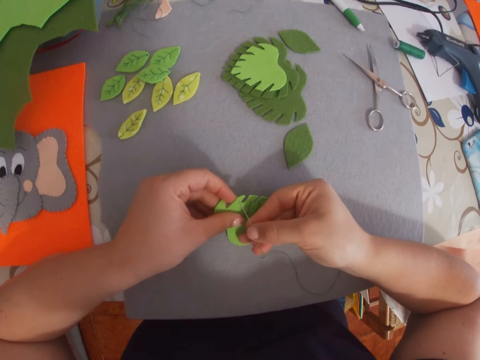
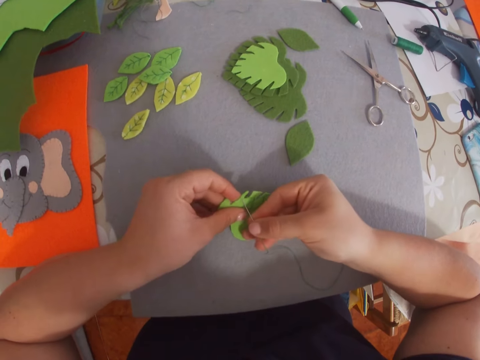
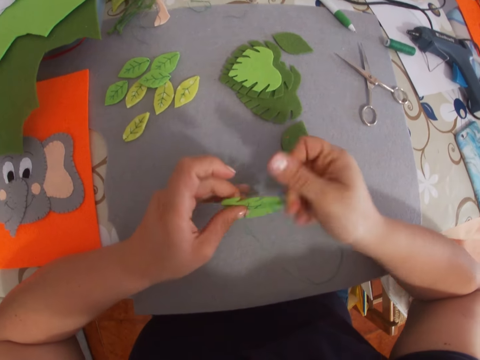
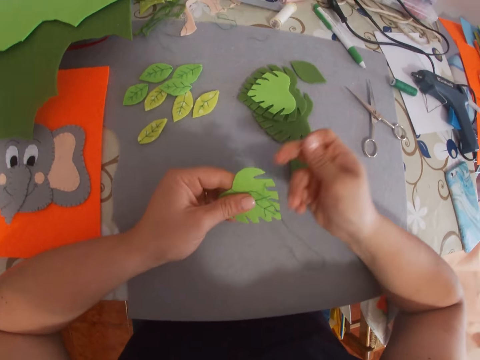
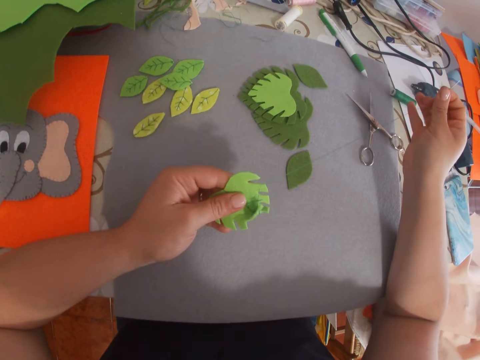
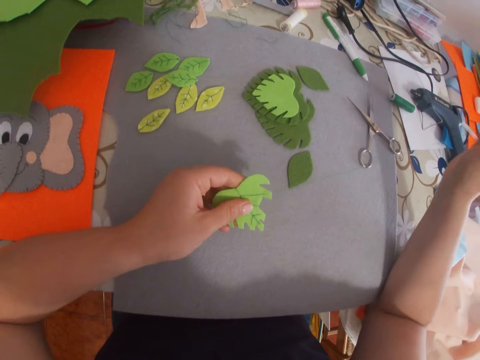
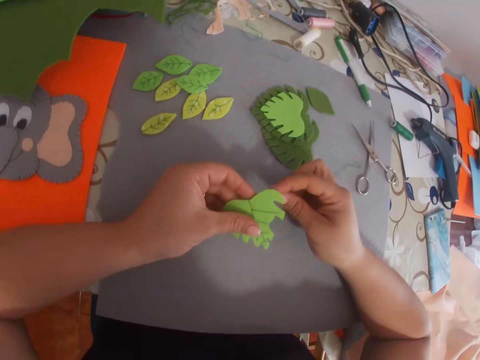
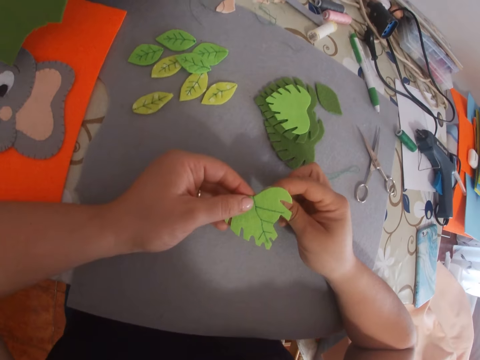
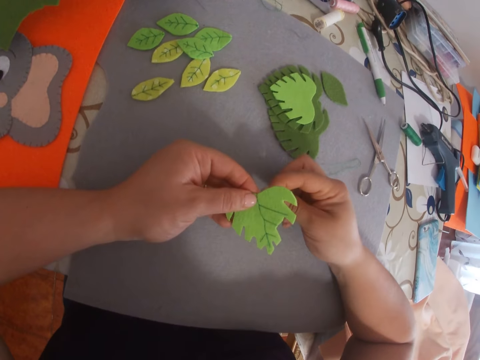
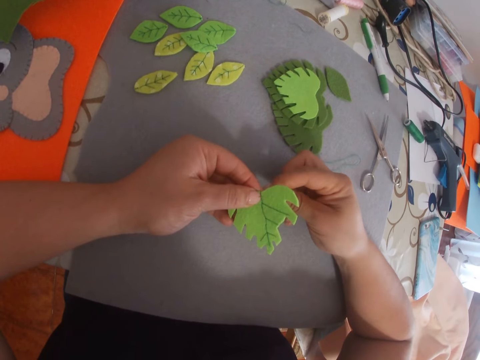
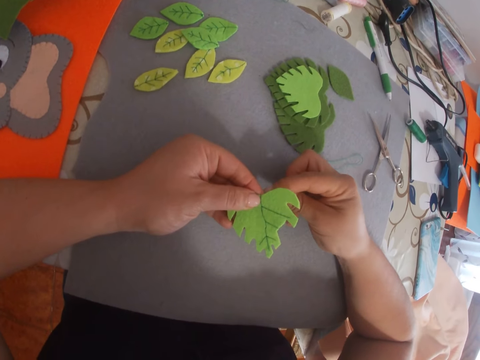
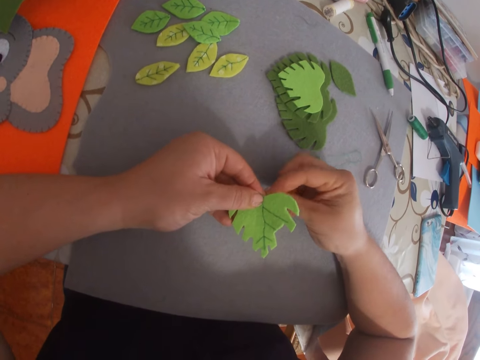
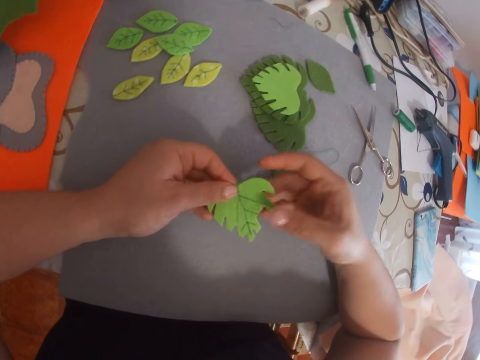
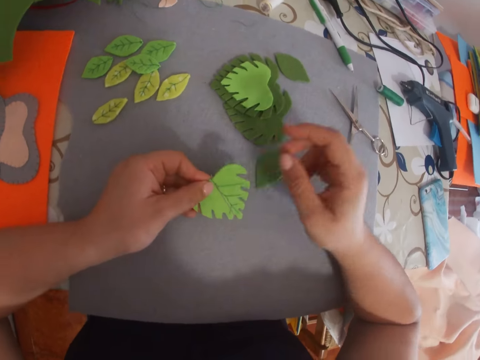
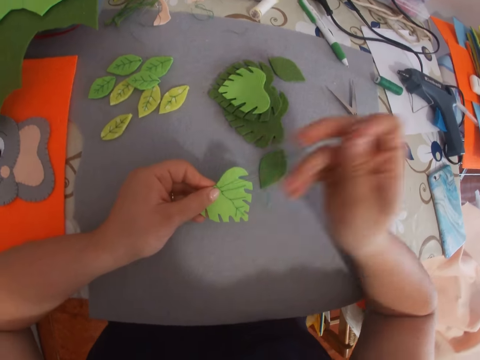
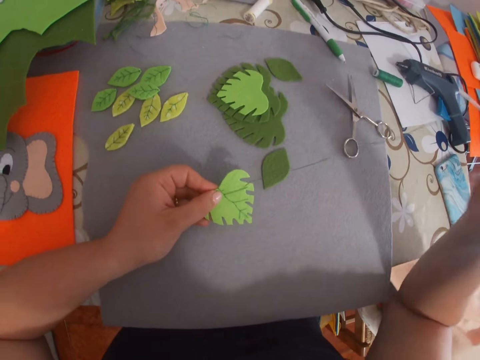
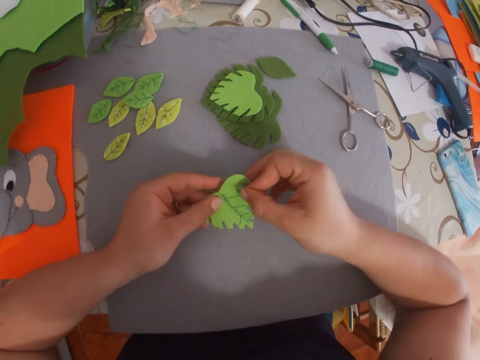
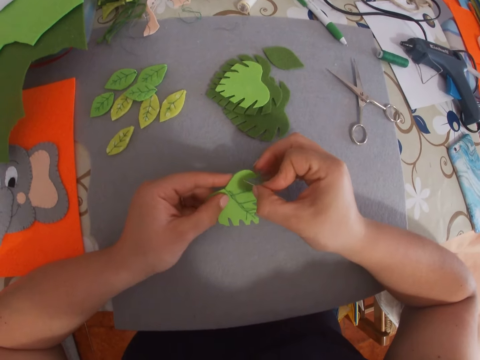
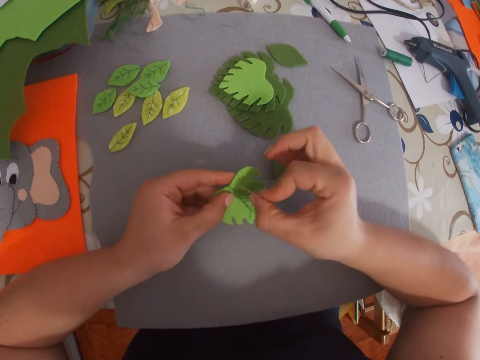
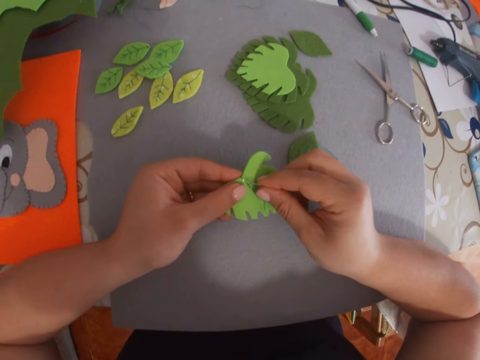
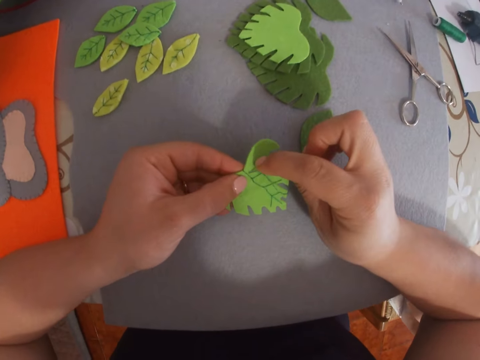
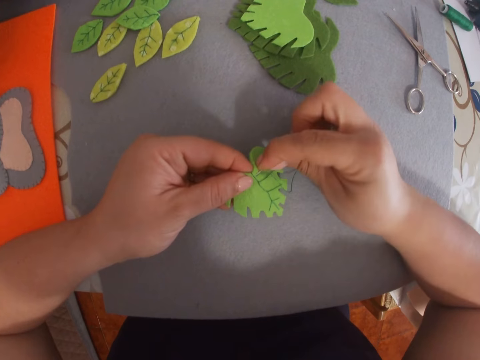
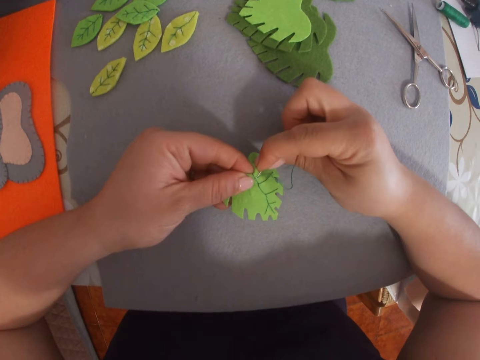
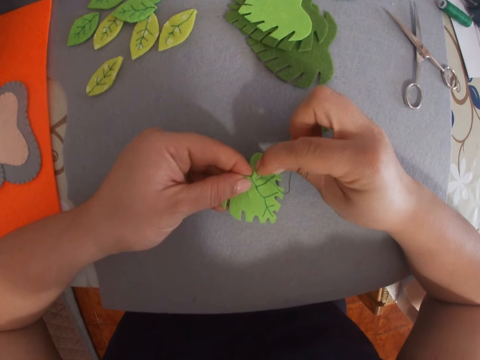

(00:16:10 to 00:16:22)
The camera wearer sews the craft felt shaped heart with the threaded needle. They pull a sewing string. They stitch something. They pull the sewing string.

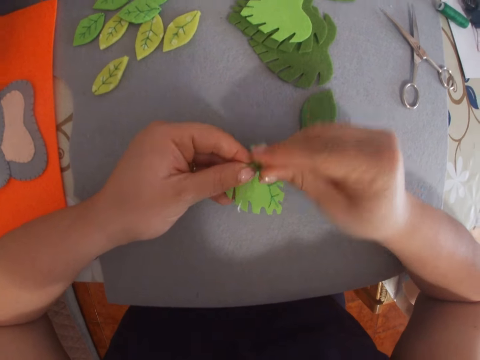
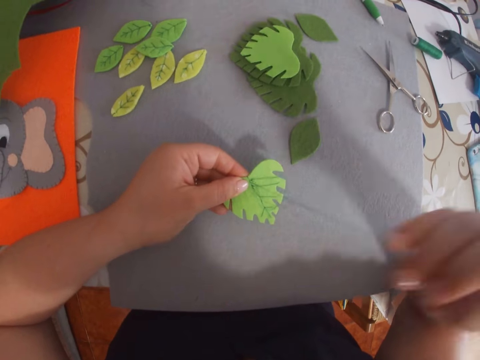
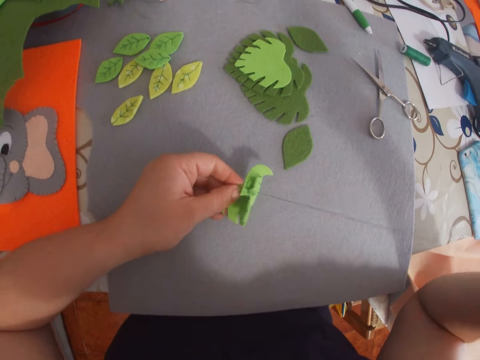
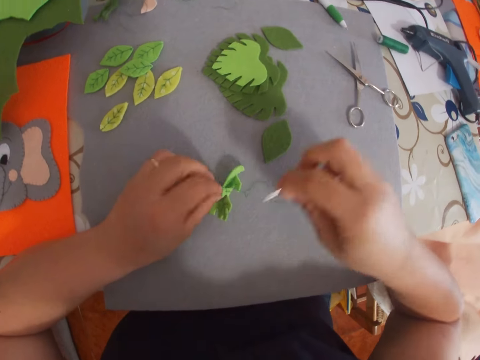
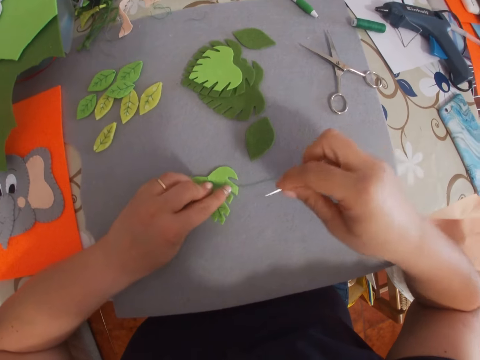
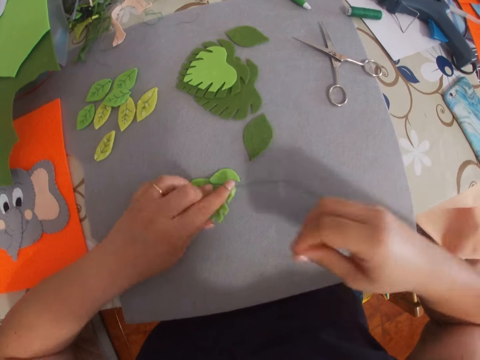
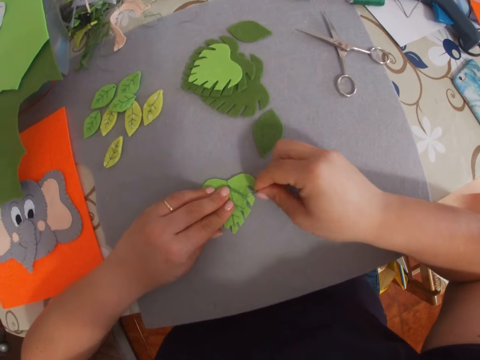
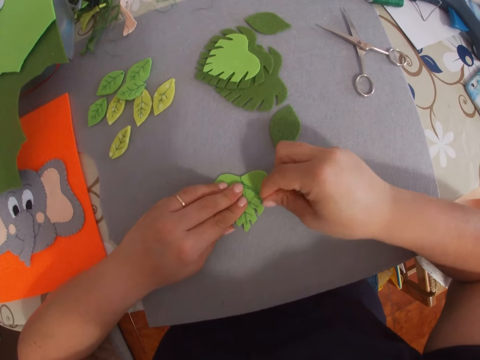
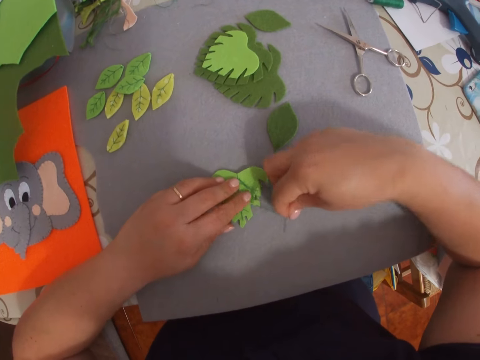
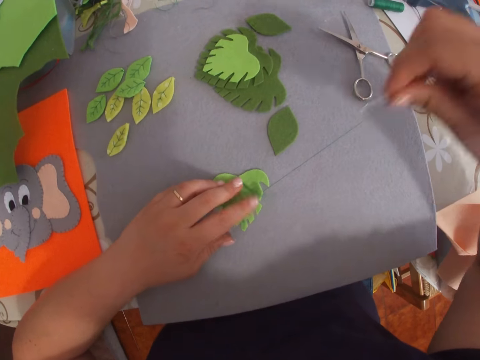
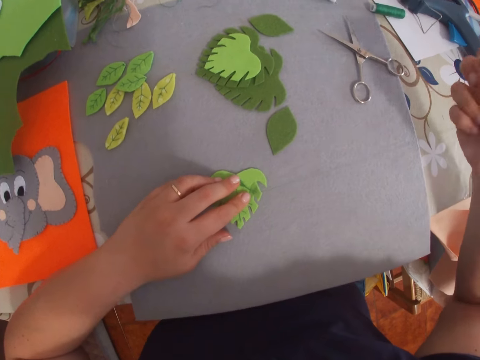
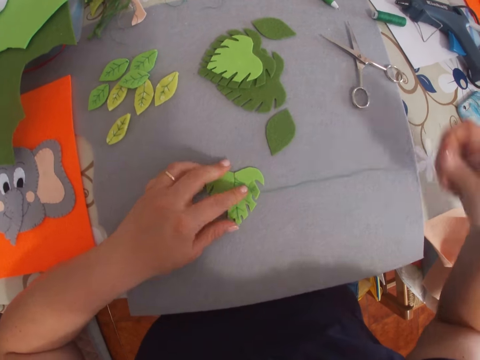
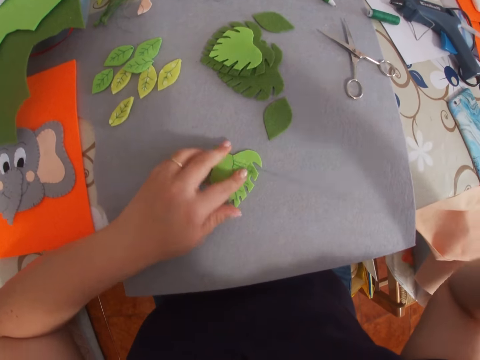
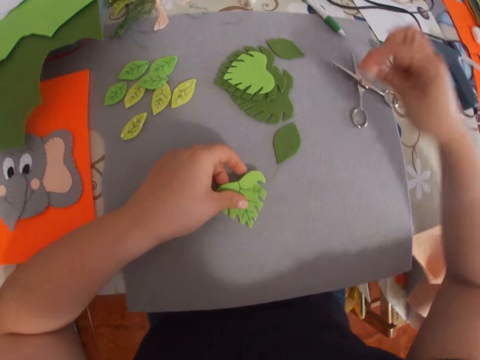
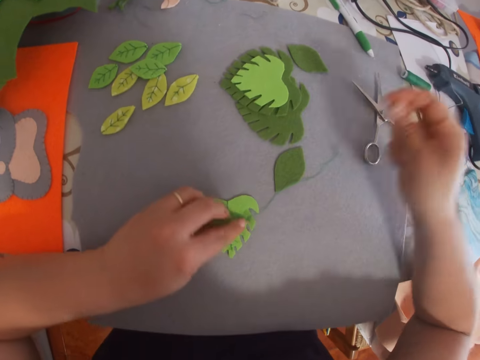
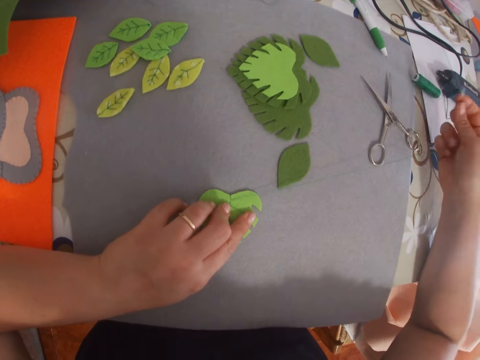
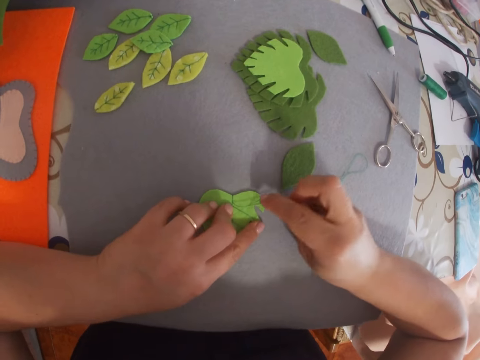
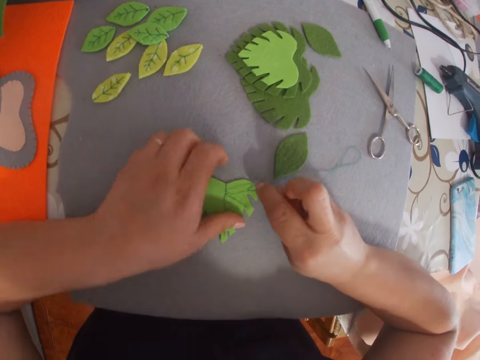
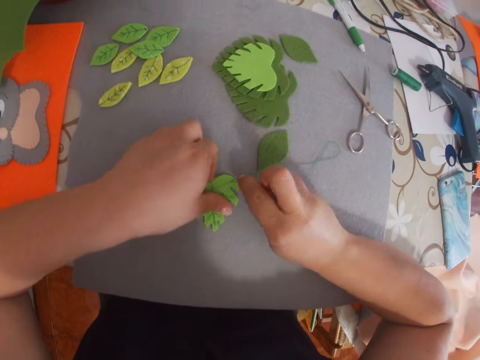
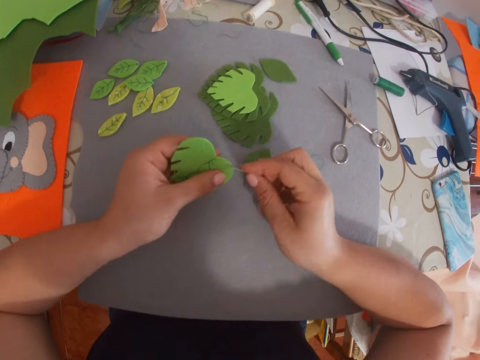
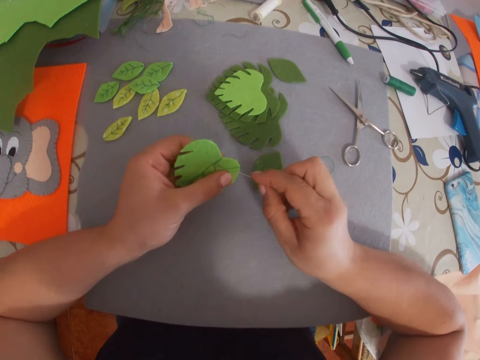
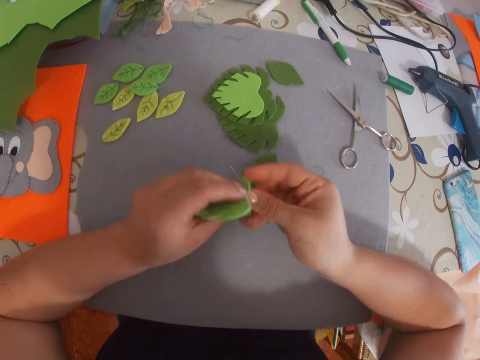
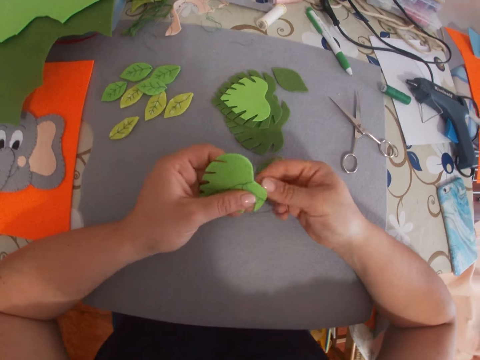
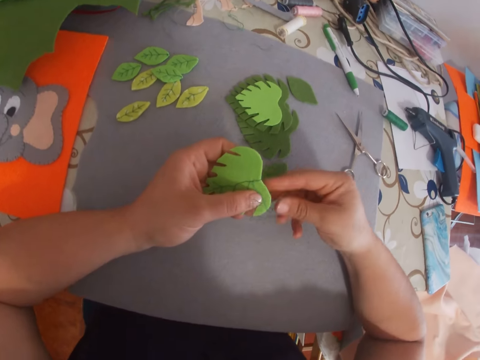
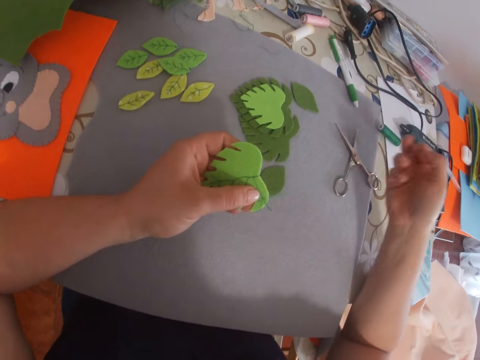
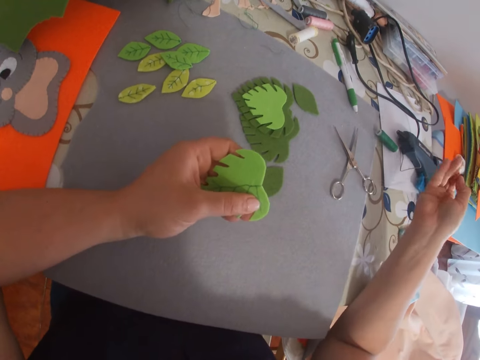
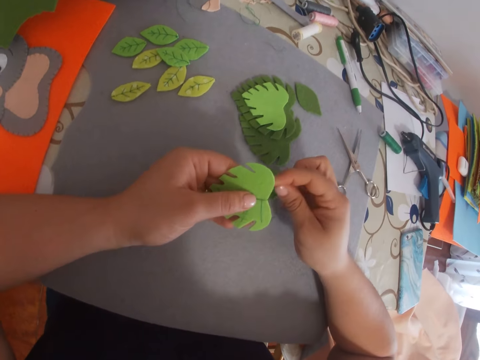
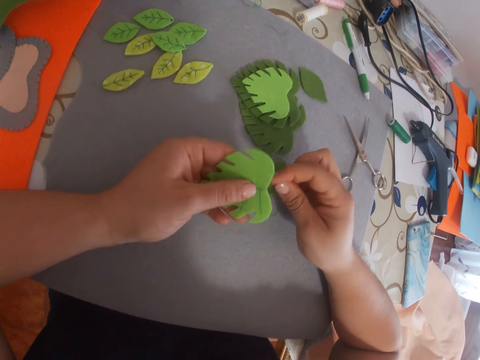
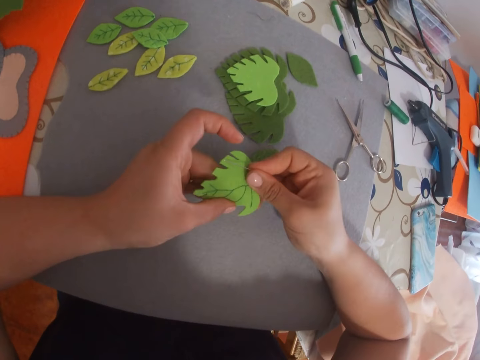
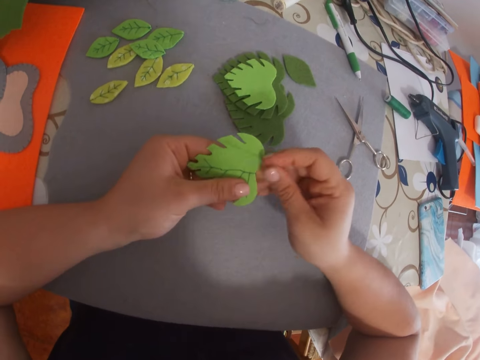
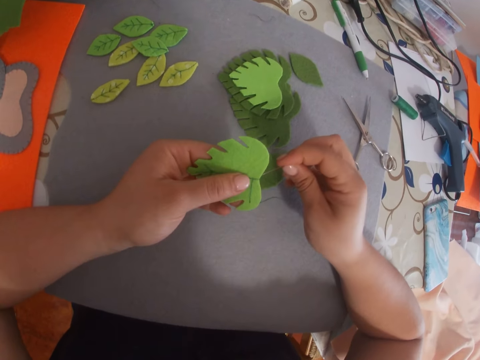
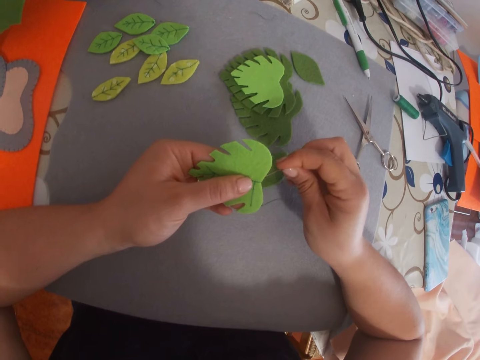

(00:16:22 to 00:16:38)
The camera wearer stitches something. They pull a sewing string. They drop the craft felt shaped heart on the table. They adjust the craft felt shaped heart. They remove the sewing string from something using a needle. They pull the sewing string. They sew the craft felt shaped heart with the threaded needle. They lift up the craft felt shaped heart from the table. They sew the craft felt shaped heart with the threaded needle. They pull the sewing string. They hold something.
